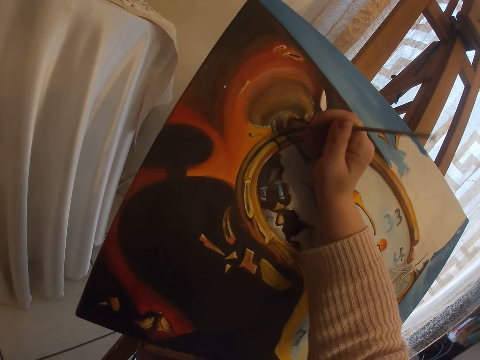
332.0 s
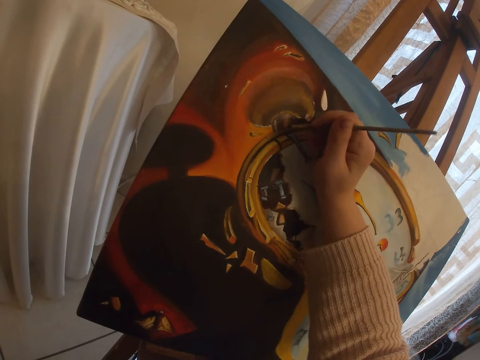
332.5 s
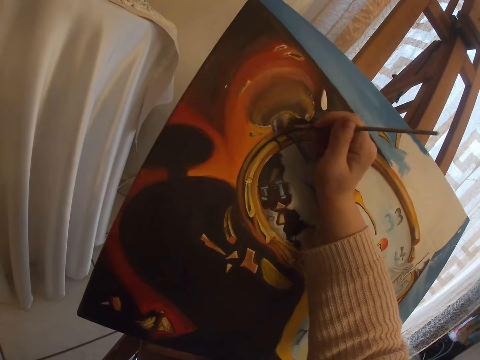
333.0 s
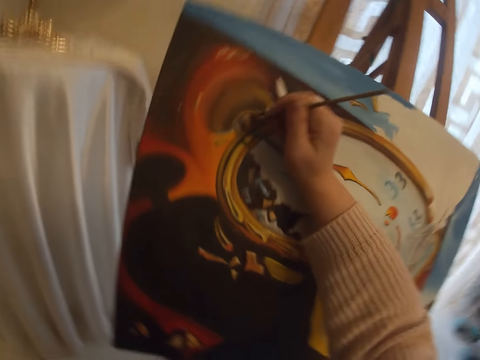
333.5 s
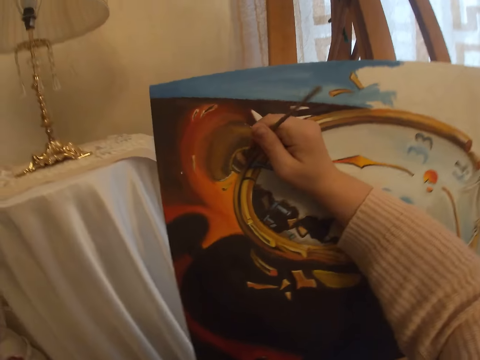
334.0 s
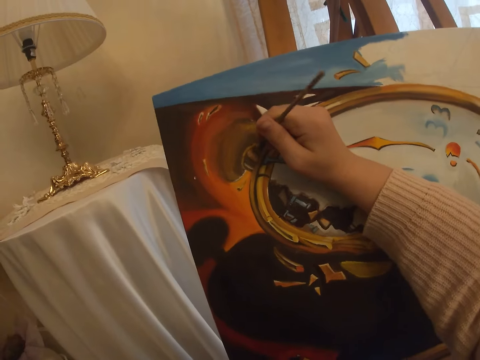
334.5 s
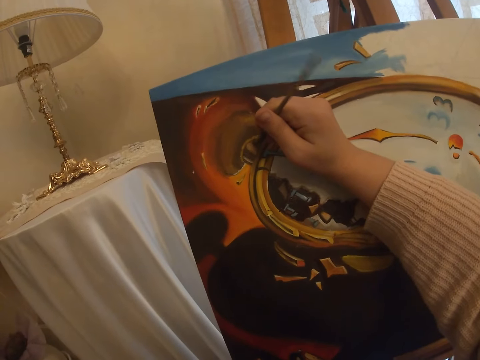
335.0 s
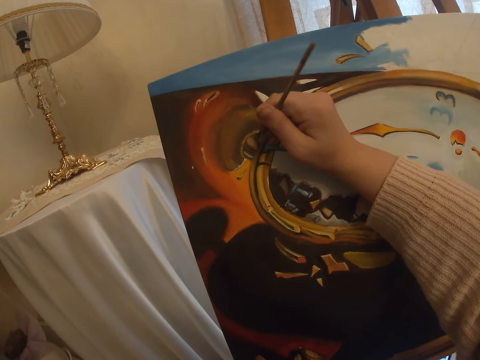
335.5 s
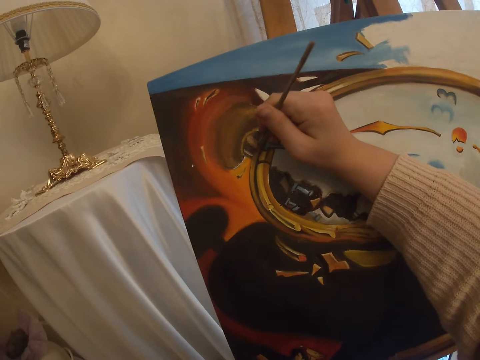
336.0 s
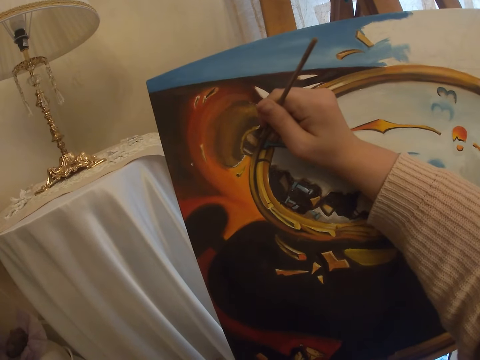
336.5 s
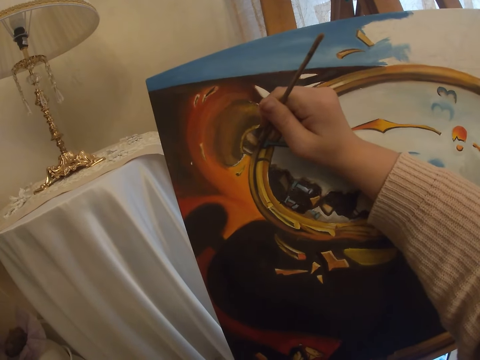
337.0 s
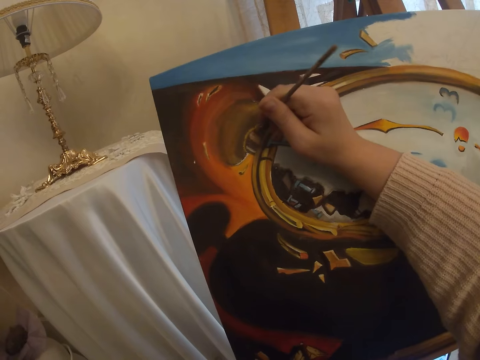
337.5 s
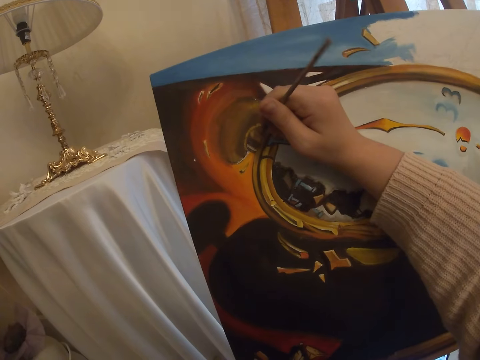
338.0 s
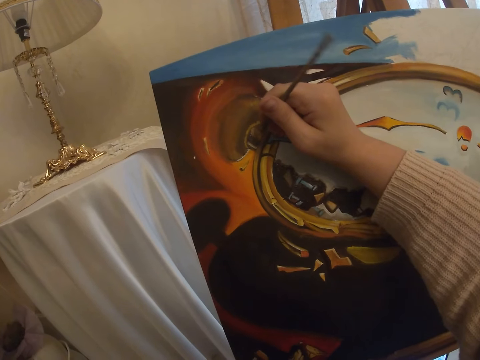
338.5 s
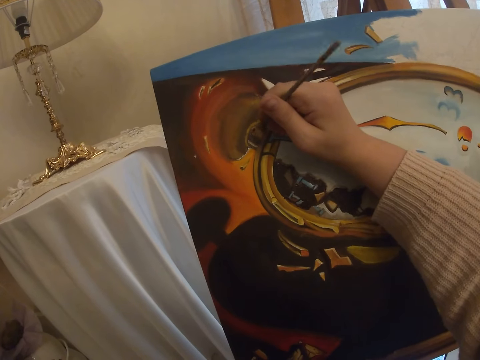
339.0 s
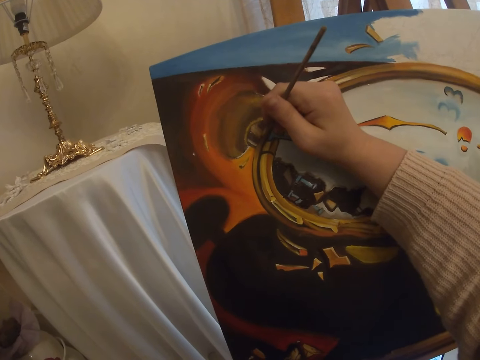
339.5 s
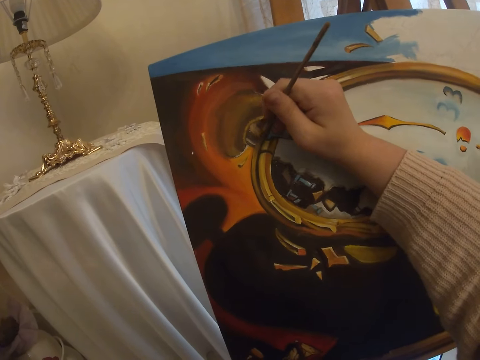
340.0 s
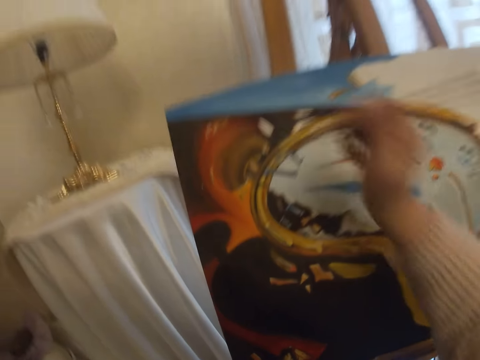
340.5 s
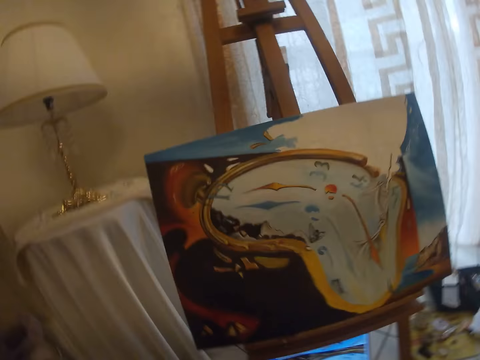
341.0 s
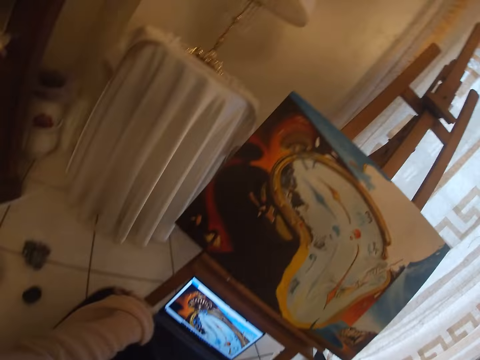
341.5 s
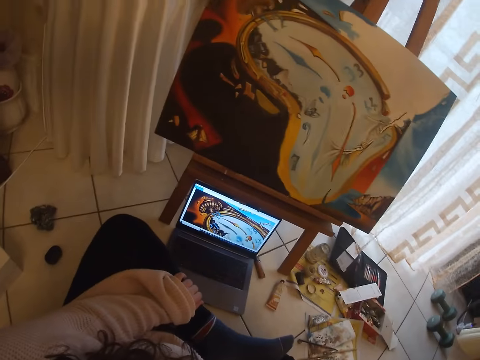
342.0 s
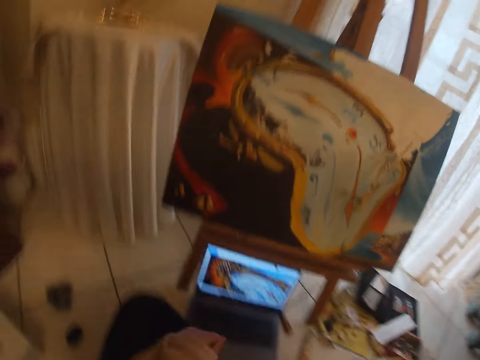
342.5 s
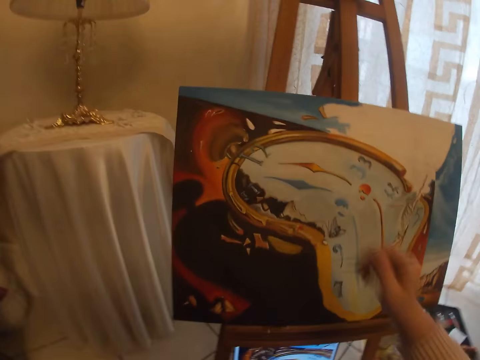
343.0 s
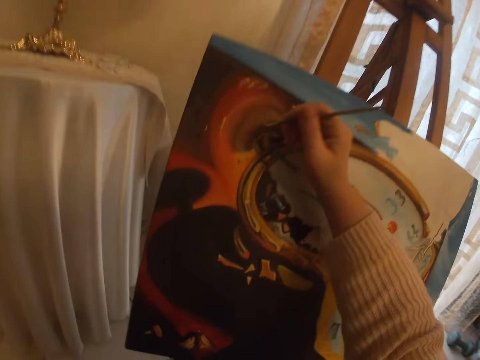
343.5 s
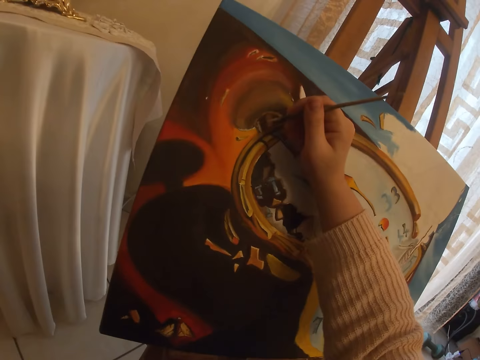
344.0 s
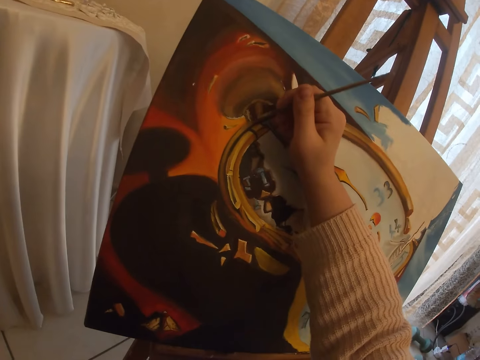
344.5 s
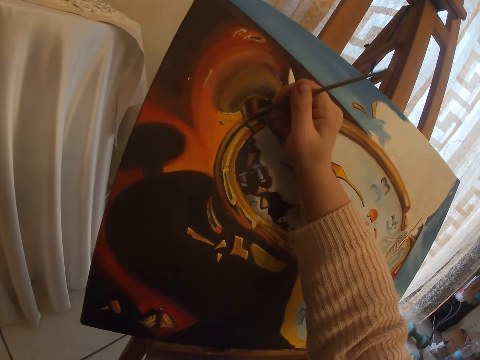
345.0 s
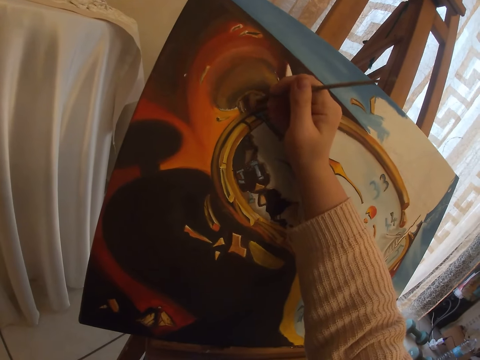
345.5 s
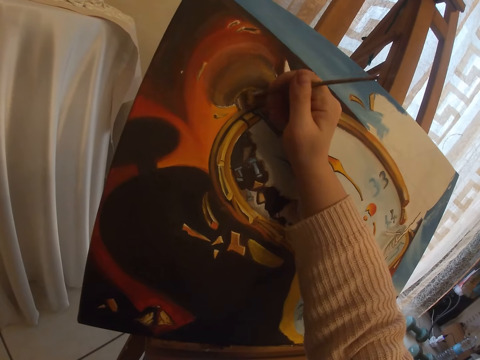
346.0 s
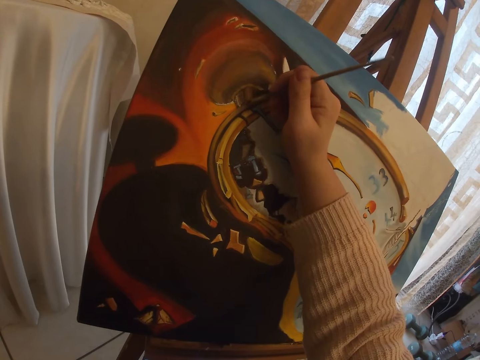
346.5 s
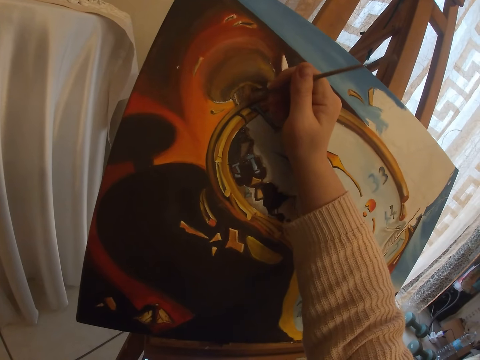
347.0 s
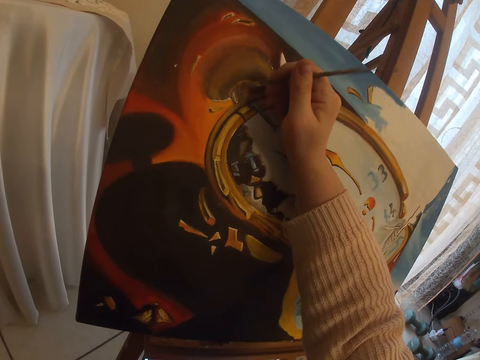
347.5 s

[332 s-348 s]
The camera wearer checks the screen of the laptop. They paint with the paint brush on the art work on the canvas.

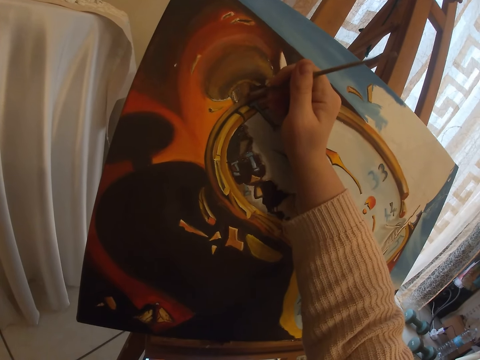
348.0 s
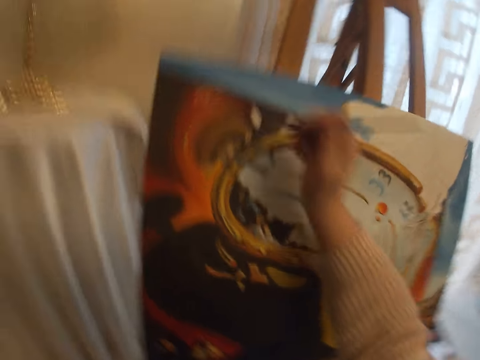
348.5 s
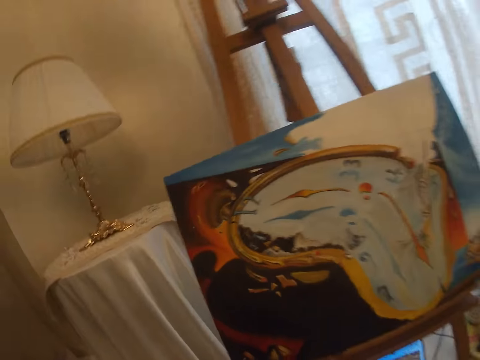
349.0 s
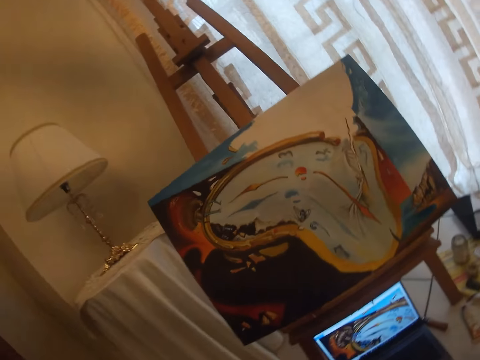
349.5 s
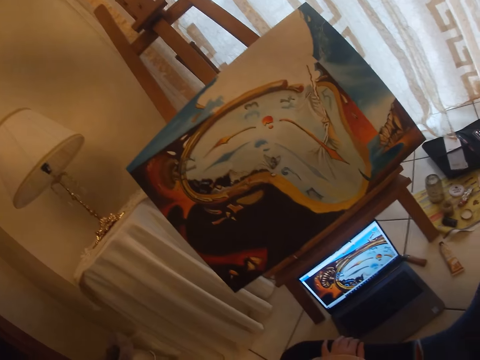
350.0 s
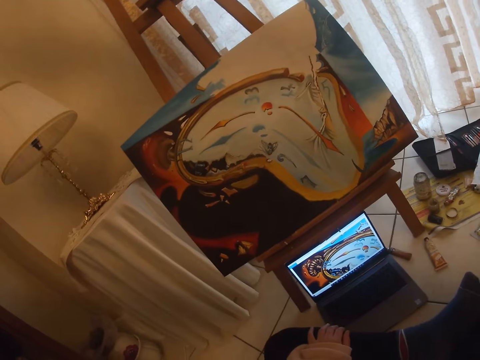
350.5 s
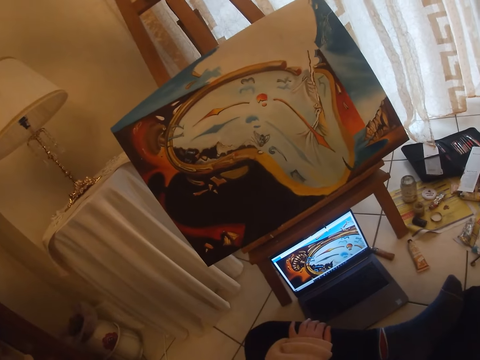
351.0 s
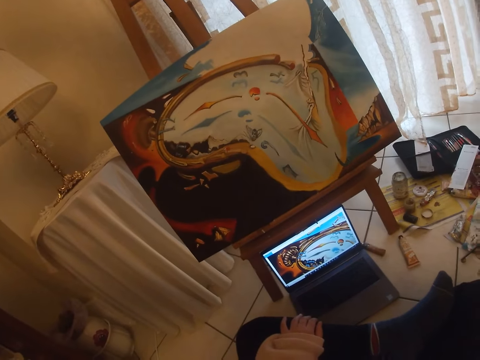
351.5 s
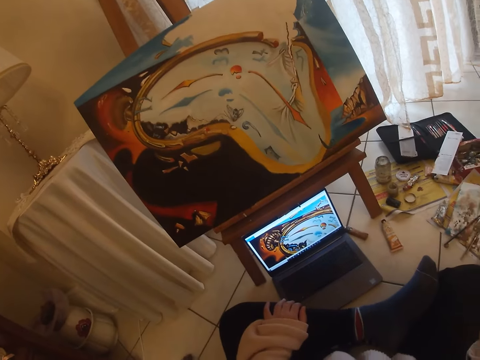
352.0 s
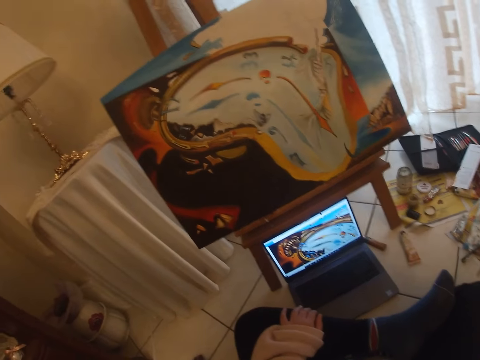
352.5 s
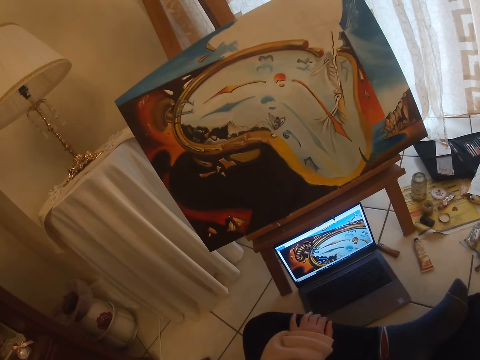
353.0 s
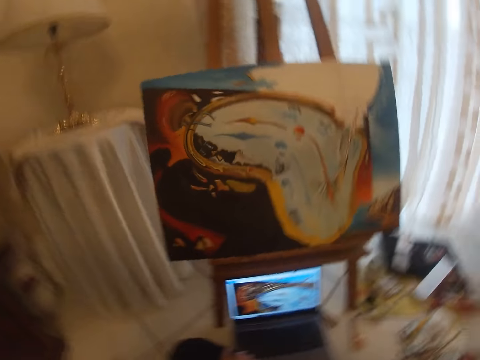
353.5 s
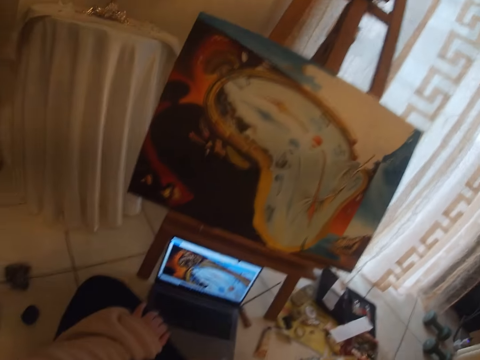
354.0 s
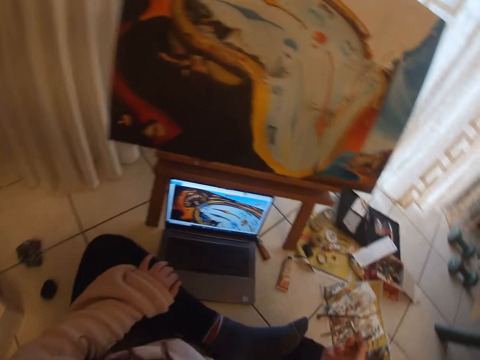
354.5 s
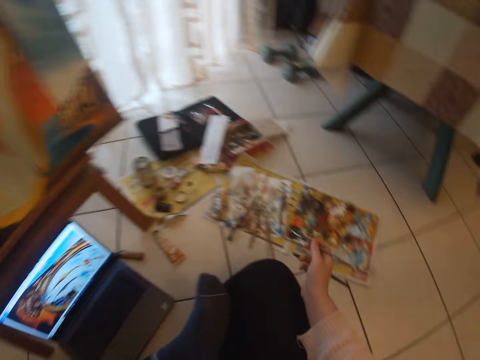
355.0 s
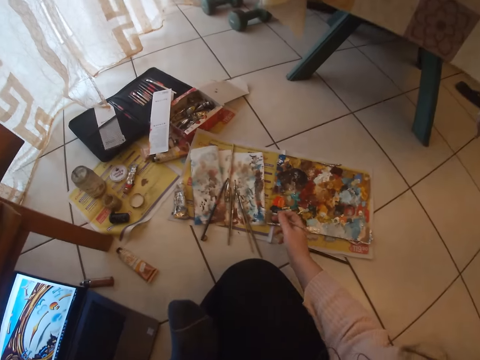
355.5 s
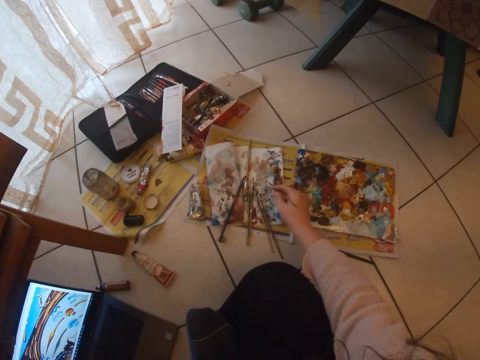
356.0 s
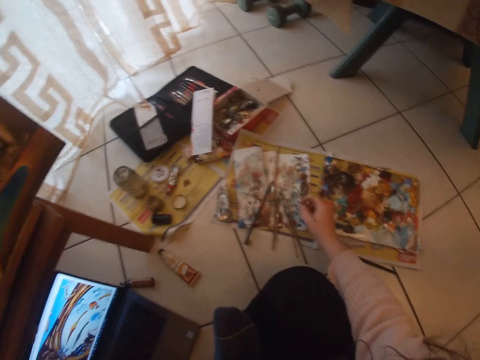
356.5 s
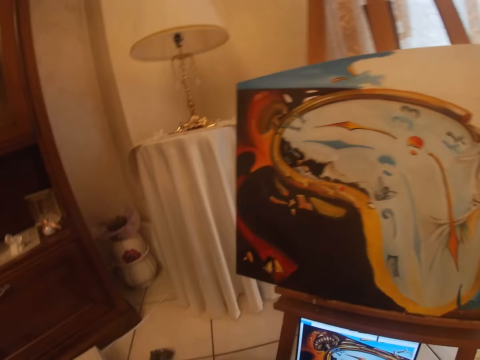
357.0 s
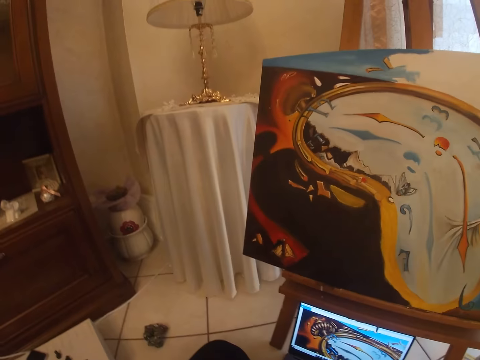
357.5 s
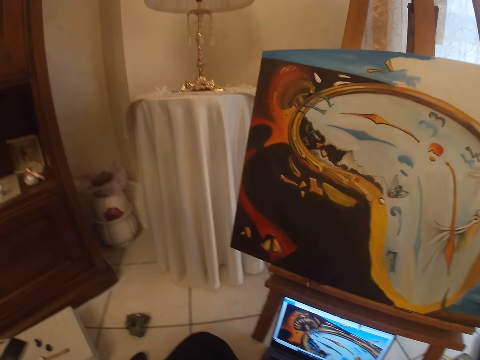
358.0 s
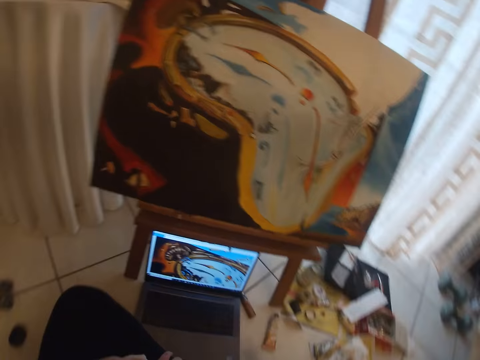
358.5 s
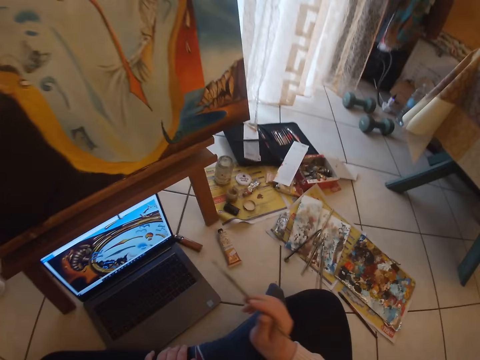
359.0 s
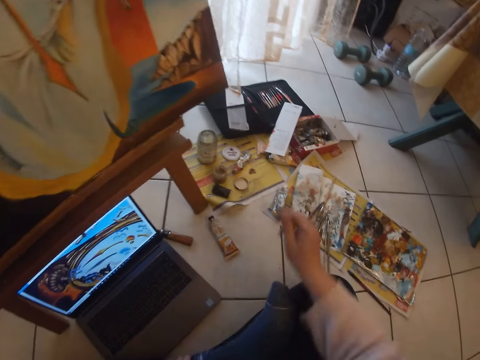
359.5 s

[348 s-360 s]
The camera wearer checks the screen of the laptop. She holds a leg with a hand. She picks paint from the paint board with the brush in her right hand. She looks at the painting.
